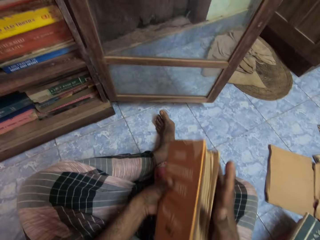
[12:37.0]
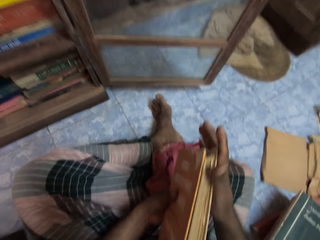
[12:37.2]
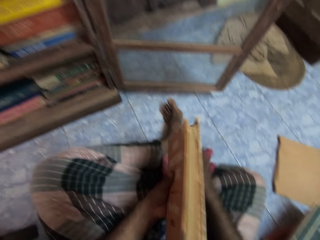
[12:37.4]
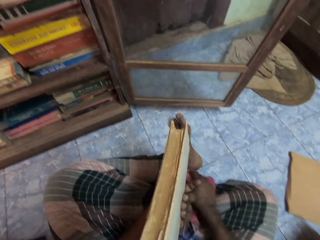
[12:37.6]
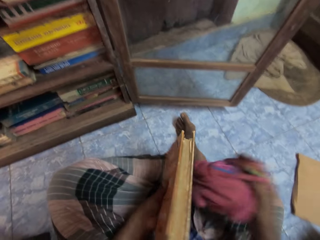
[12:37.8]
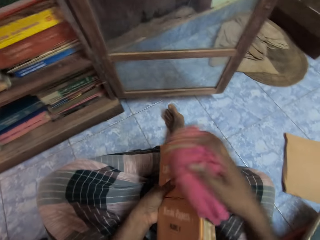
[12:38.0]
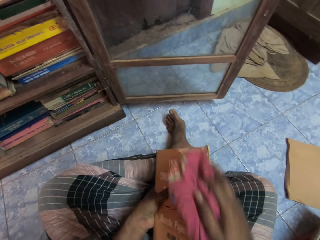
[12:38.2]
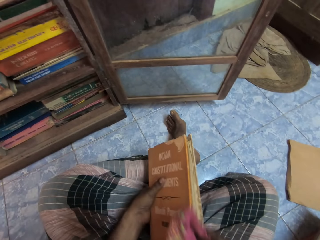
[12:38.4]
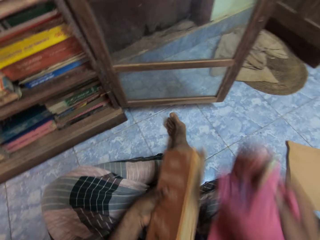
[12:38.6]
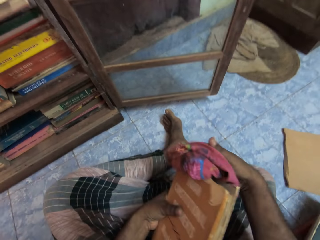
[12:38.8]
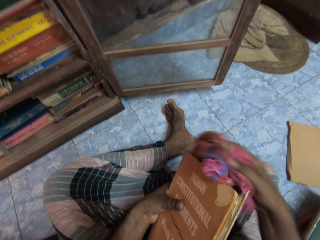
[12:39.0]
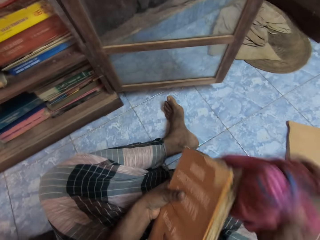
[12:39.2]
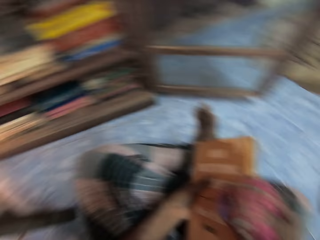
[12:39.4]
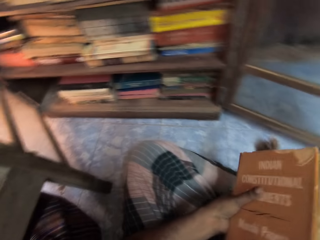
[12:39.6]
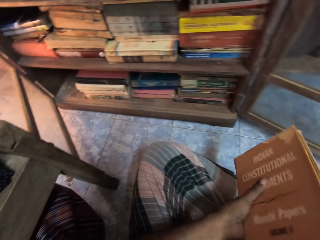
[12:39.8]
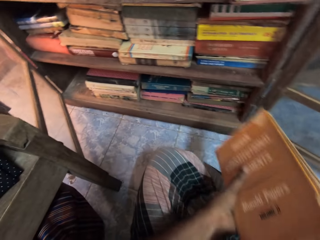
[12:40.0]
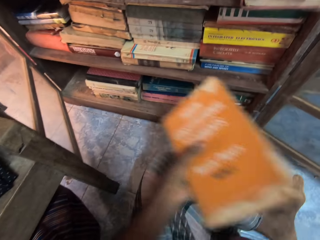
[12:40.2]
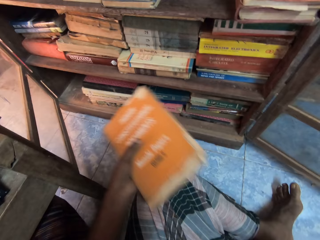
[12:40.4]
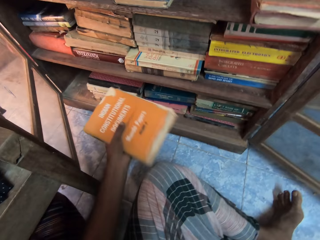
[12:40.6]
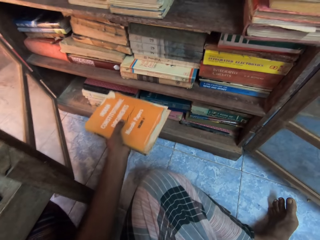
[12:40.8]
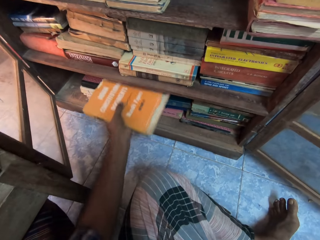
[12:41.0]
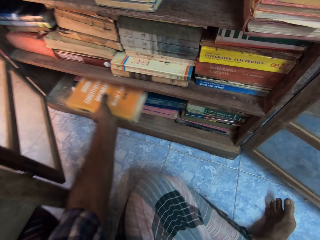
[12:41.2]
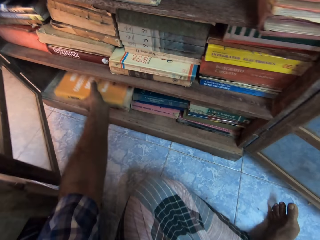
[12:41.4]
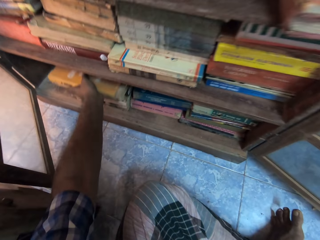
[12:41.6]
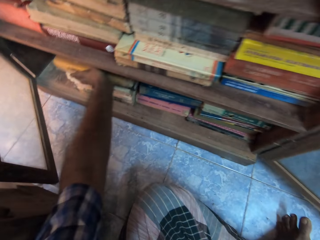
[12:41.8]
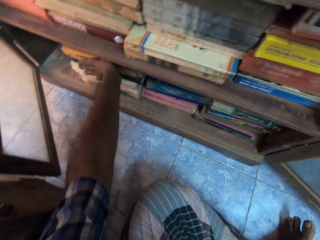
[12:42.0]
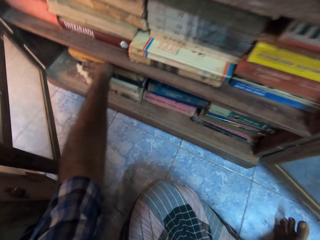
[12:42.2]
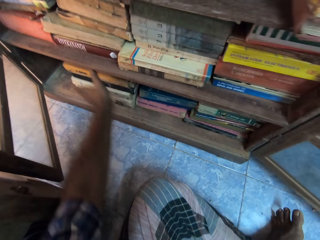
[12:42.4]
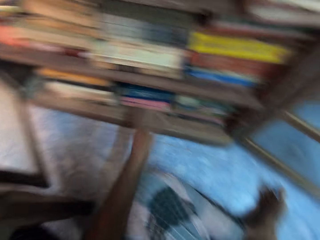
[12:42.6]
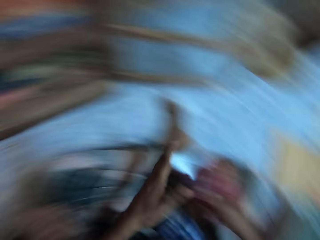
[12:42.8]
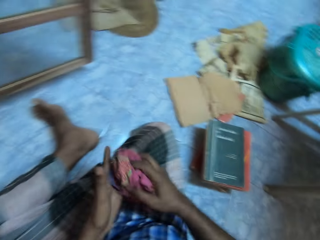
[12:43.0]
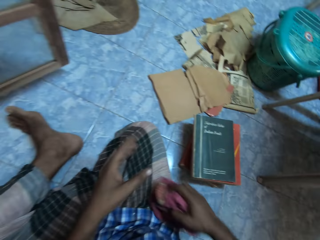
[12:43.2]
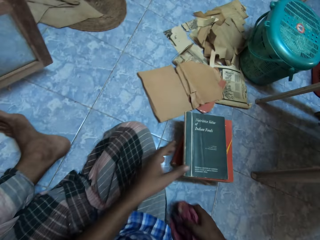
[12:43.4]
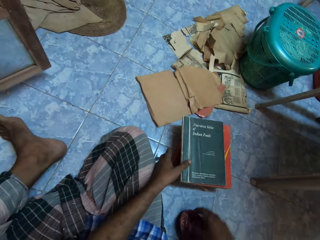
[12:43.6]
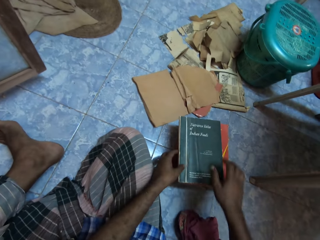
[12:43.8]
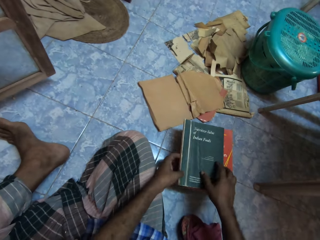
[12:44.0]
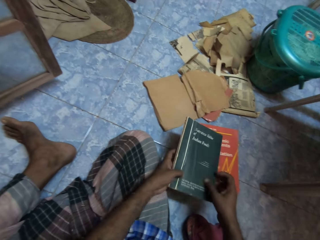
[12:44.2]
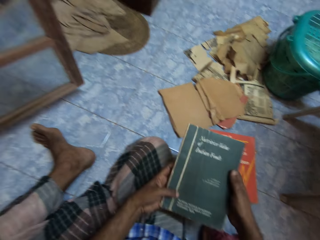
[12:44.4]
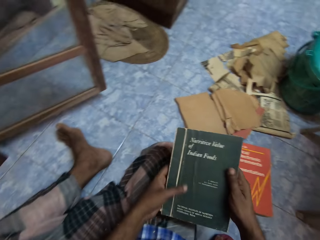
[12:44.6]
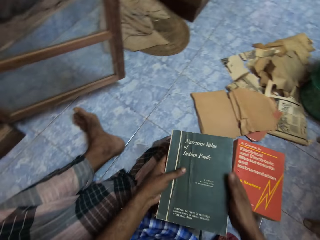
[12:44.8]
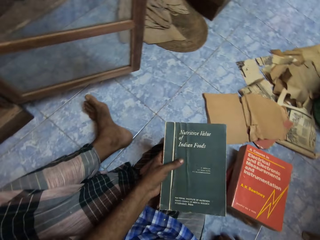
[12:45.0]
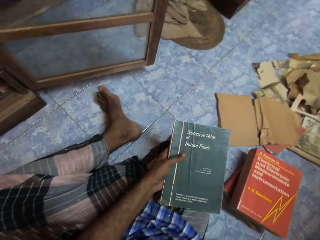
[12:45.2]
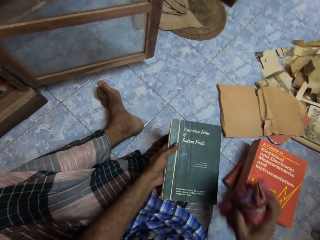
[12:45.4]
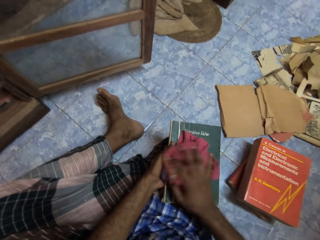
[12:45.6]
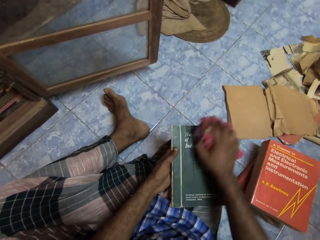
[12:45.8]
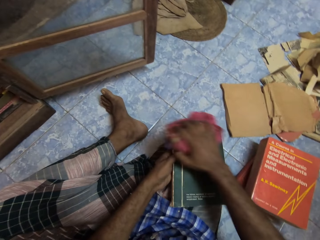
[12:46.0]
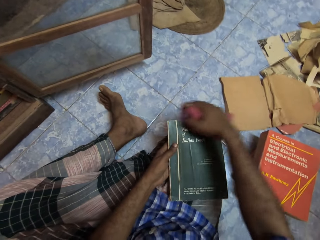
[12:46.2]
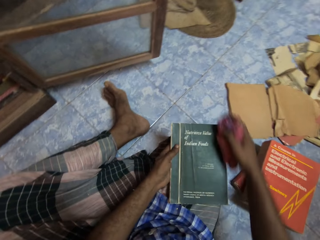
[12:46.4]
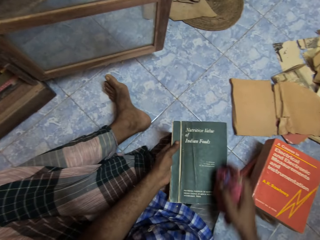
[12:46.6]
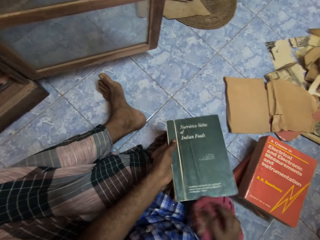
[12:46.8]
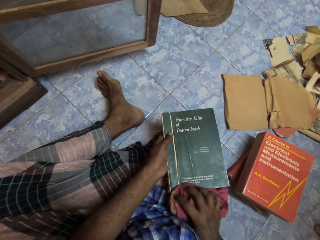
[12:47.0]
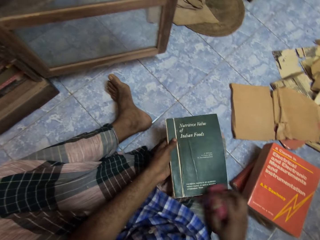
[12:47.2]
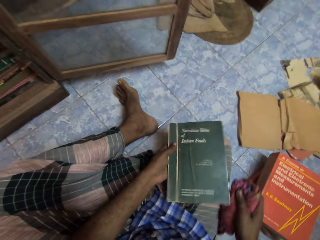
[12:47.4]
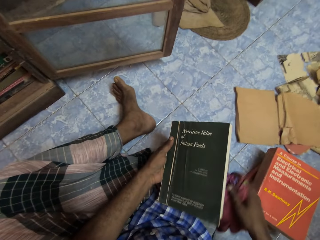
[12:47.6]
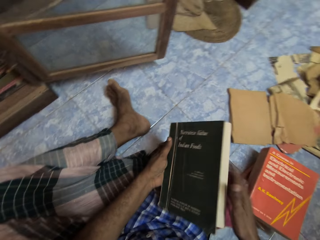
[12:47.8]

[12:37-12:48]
The camera wearer holds the book with his left hand. He picks the rag from his lap with his right hand. He cleans the book with the rag in his right hand. He places the book on the stack of books in the shelf with his left hand. He drops the rag on the floor with his right hand. He picks a book from the pile of books on the floor with both hands. He holds the book with his left hand. He drops the book on his lap with his left hand. He picks the rag from the floor with his right hand. He cleans the book with the rag in his right hand.

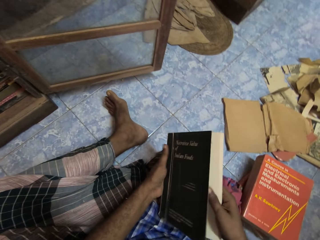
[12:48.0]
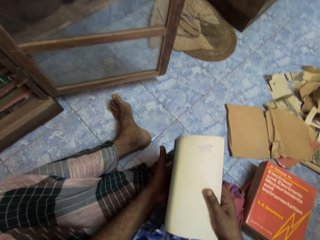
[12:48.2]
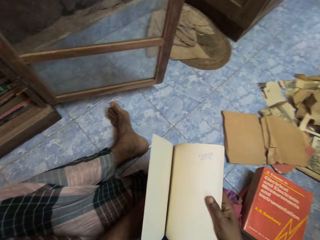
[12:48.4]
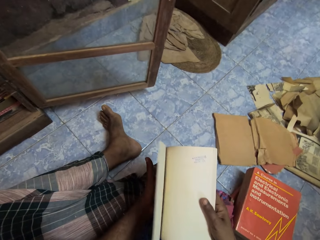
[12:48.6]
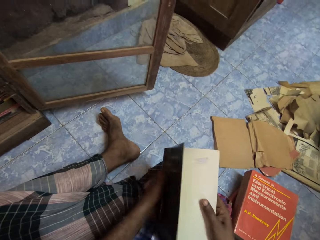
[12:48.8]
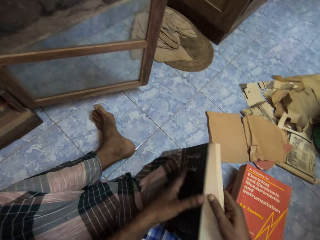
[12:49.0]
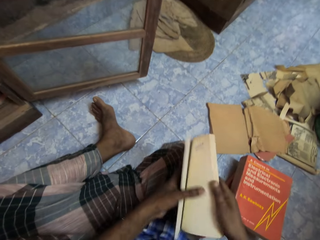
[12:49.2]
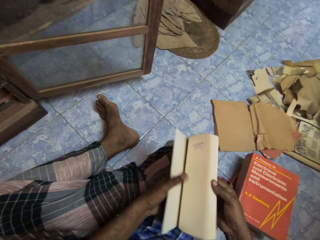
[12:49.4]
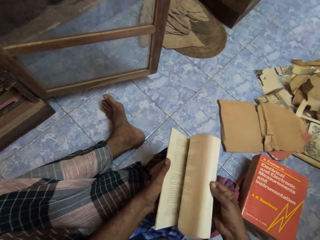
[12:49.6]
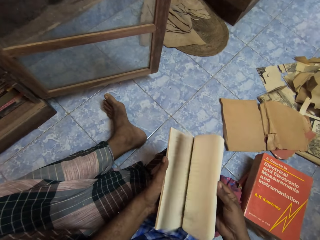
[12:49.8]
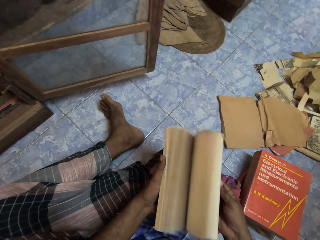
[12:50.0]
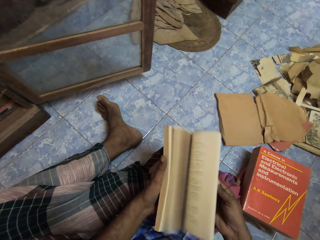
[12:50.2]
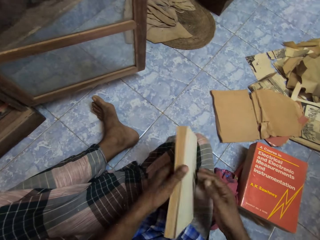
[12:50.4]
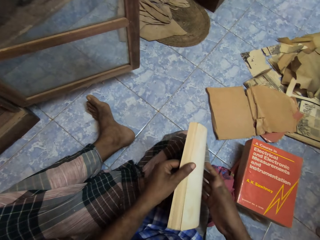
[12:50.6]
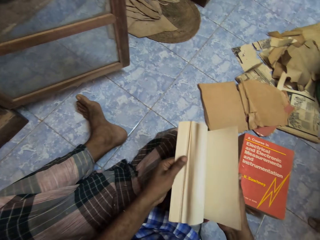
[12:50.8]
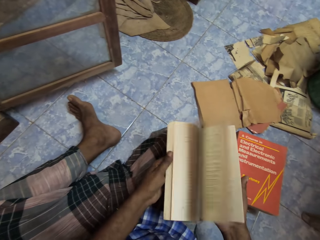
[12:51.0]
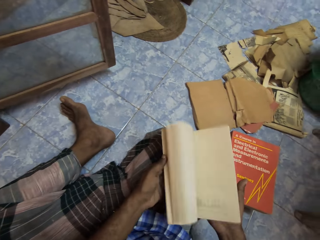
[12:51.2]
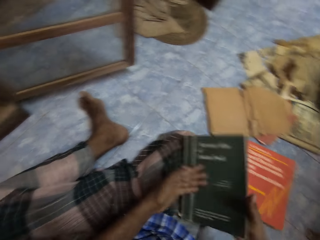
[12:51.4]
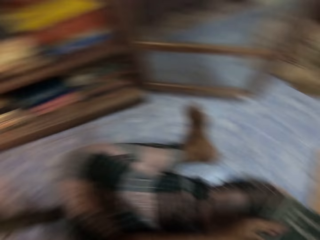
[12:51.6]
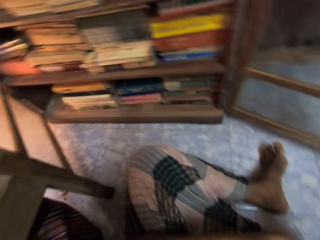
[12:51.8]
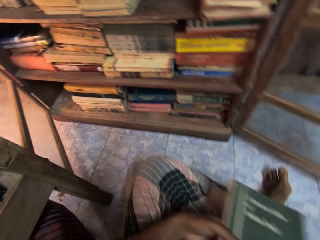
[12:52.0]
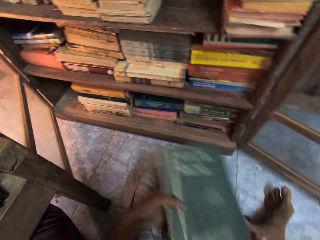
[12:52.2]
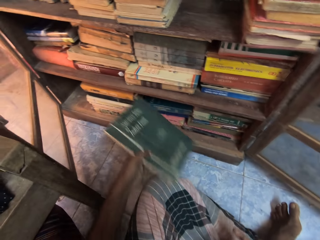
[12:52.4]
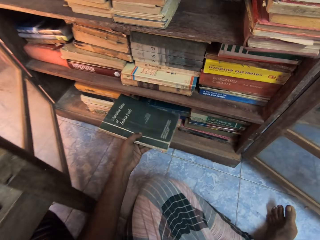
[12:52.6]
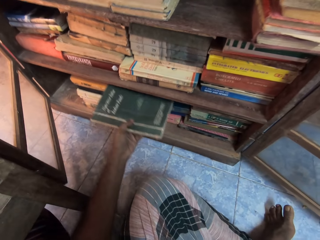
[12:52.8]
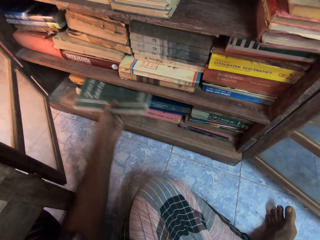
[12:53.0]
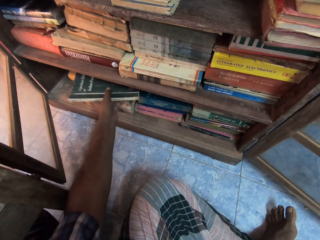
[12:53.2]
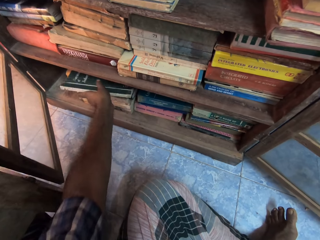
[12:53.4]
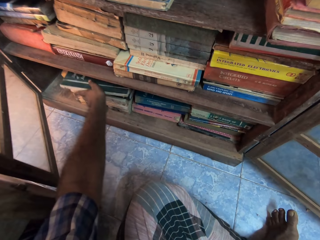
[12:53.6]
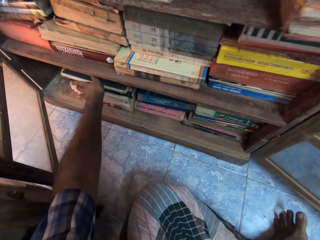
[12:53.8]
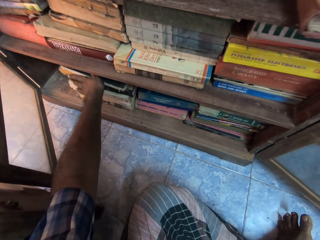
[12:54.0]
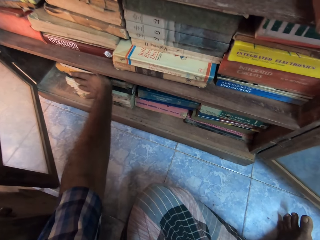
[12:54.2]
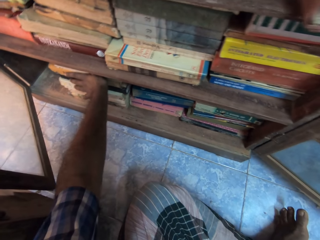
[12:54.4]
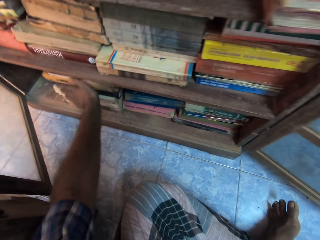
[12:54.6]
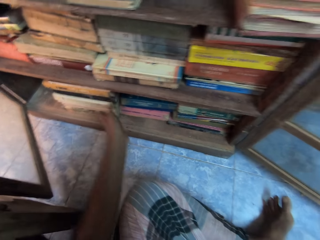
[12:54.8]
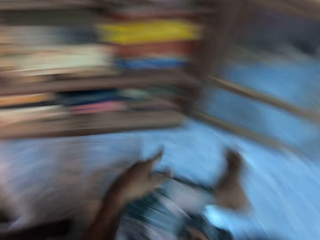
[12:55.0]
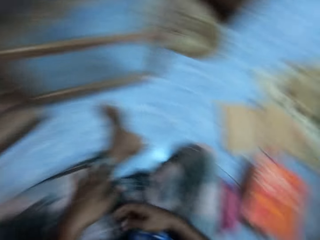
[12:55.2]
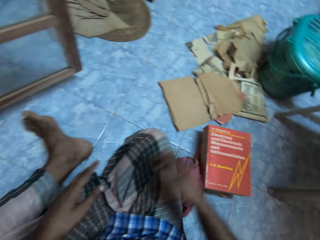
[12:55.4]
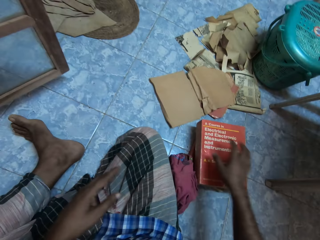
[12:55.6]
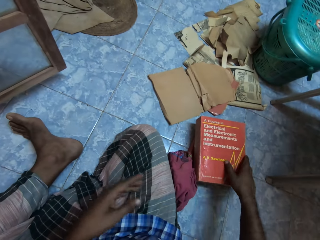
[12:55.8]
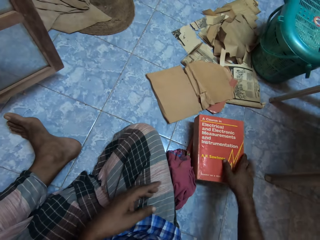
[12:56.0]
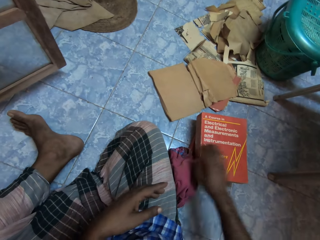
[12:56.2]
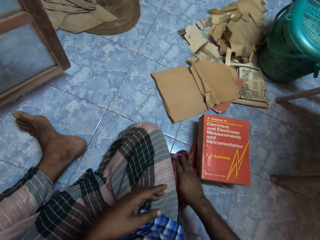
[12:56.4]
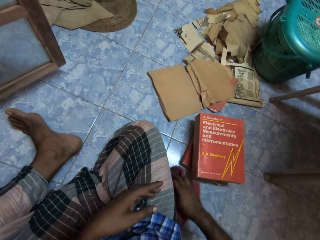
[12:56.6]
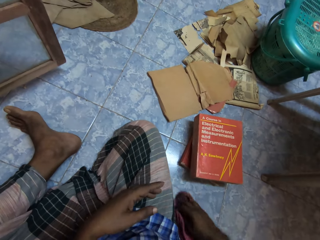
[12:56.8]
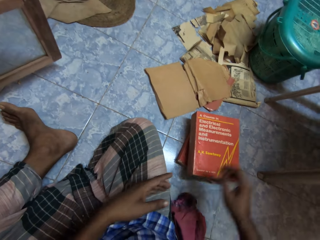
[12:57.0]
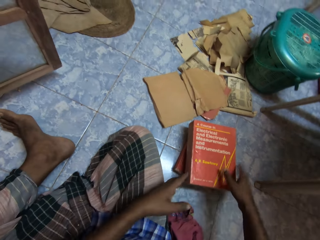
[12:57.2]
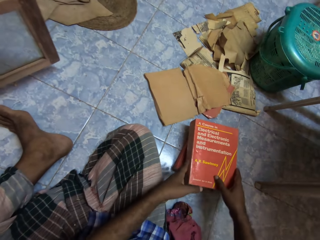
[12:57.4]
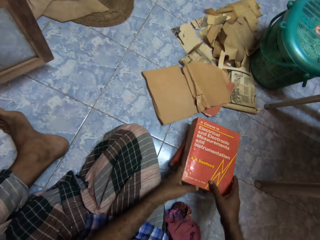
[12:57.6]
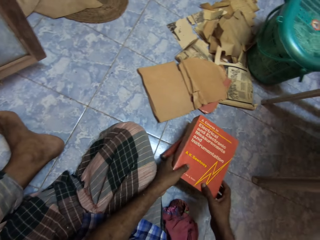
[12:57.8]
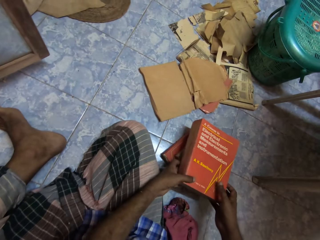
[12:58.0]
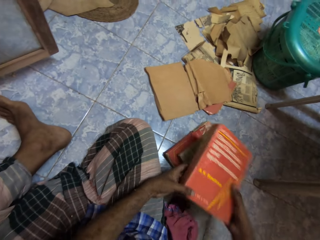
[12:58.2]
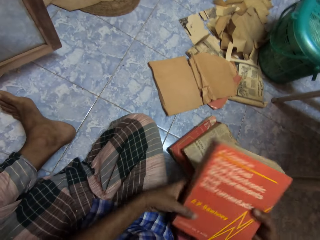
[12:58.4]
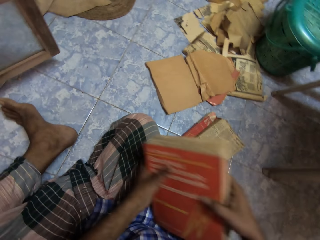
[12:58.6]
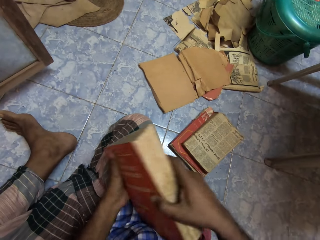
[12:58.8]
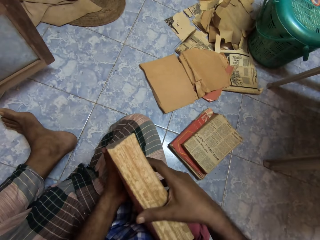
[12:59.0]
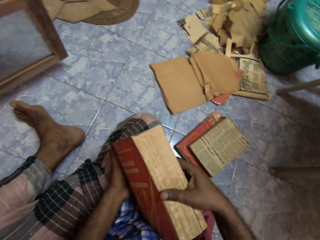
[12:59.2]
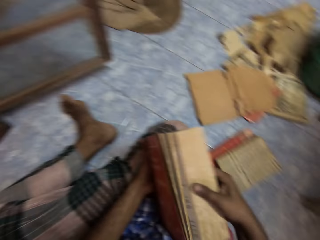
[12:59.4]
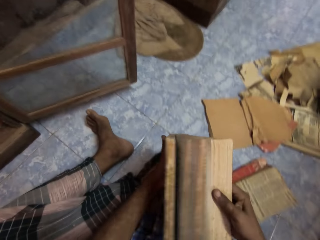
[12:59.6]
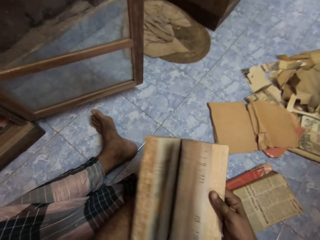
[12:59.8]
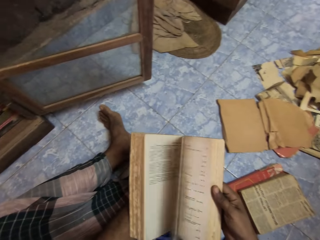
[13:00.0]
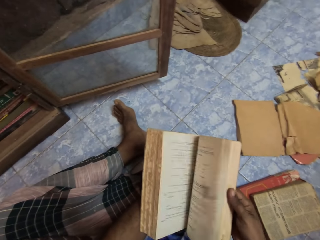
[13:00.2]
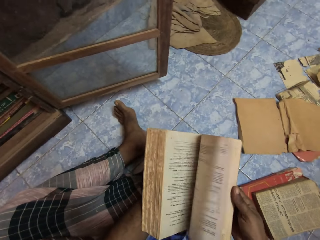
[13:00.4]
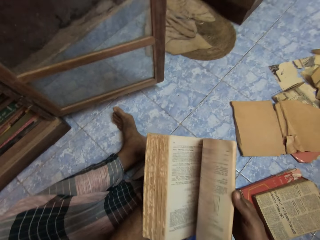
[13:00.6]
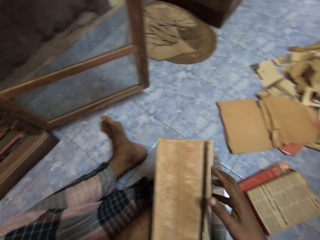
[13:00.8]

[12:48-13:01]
The camera wearer drops the rag on the floor with his right hand. He holds the book with both hands. He opens the book with his right hand. He flips pages in the book with his right hand. He flips pages in the book with his left hand. He holds the book with his left hand. He places the book on the stack of books in the shelf with his left hand. He holds a book on the pile of books on the floor with his right hand. He adjusts the rag on the floor with his right hand. He picks the book from the pile of books on the floor with both hands. He flips pages in the book with his right hand.
